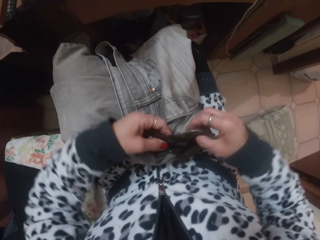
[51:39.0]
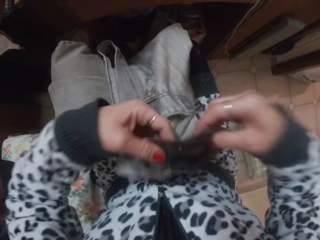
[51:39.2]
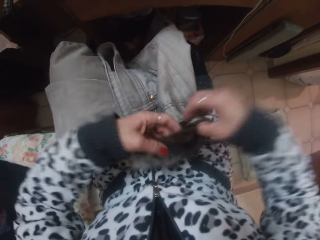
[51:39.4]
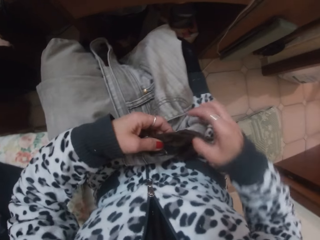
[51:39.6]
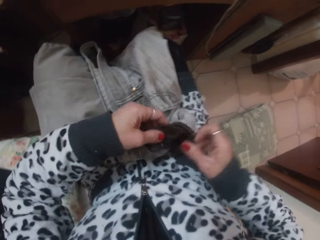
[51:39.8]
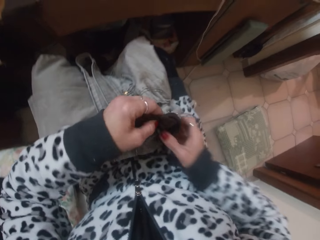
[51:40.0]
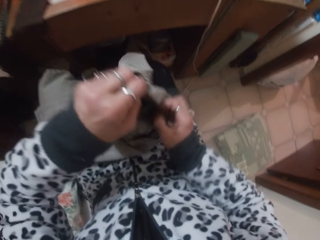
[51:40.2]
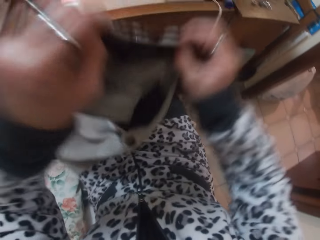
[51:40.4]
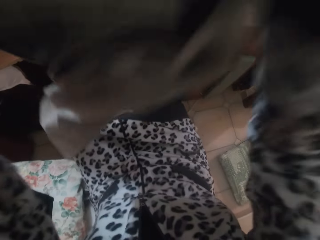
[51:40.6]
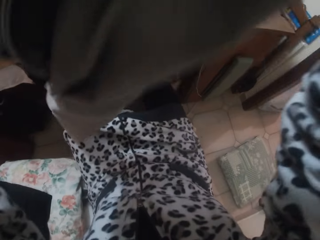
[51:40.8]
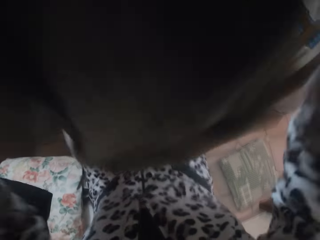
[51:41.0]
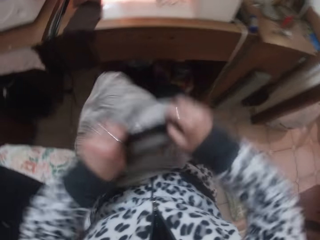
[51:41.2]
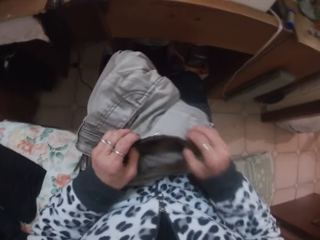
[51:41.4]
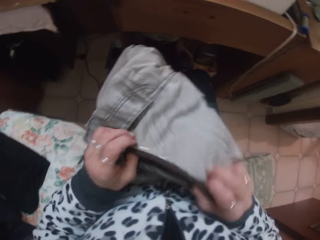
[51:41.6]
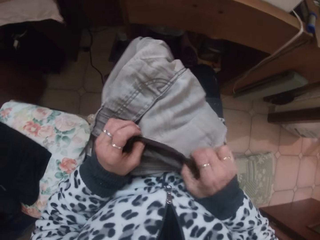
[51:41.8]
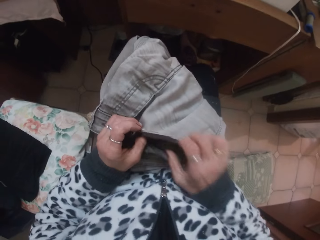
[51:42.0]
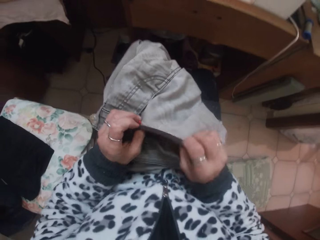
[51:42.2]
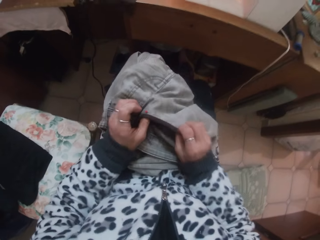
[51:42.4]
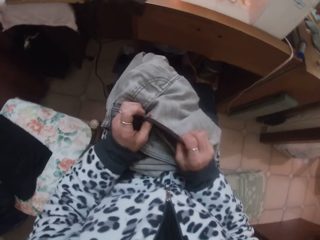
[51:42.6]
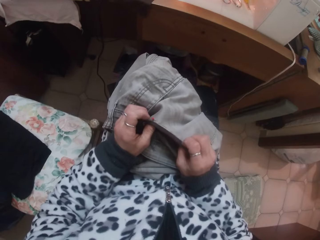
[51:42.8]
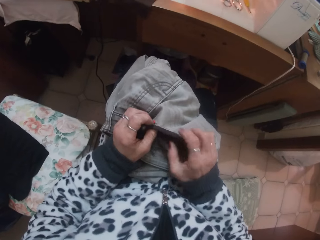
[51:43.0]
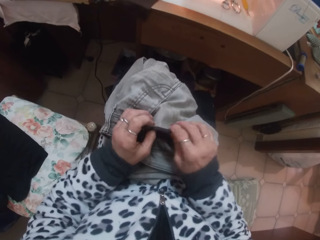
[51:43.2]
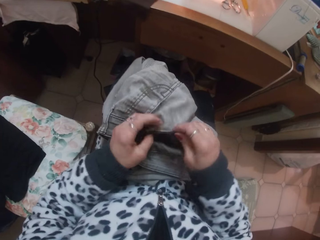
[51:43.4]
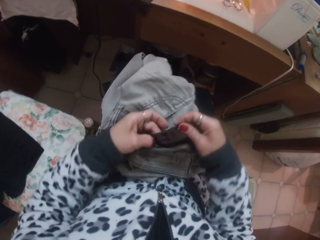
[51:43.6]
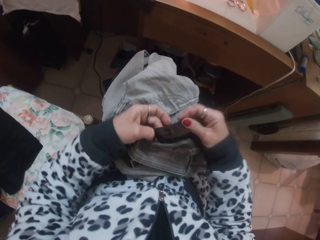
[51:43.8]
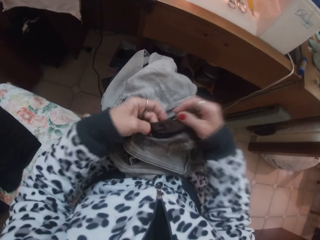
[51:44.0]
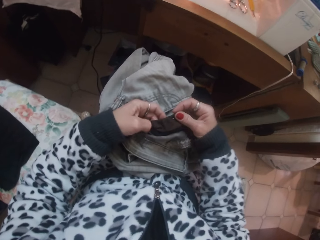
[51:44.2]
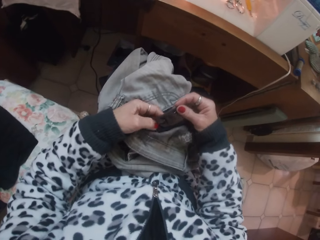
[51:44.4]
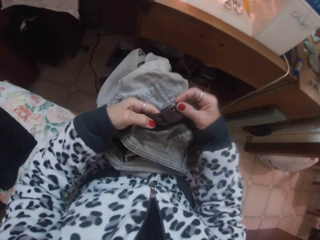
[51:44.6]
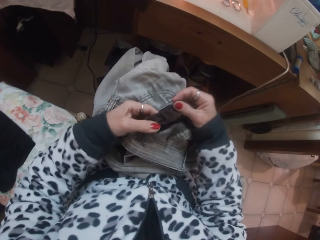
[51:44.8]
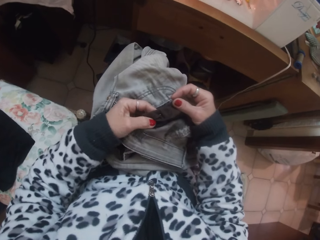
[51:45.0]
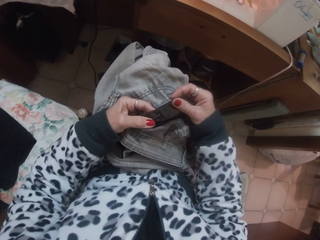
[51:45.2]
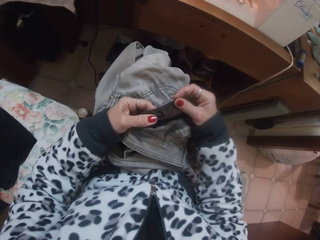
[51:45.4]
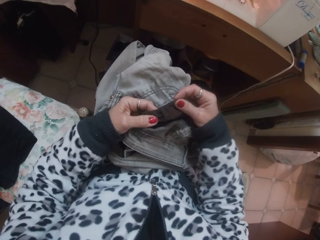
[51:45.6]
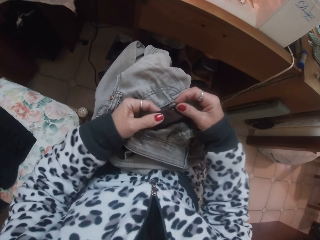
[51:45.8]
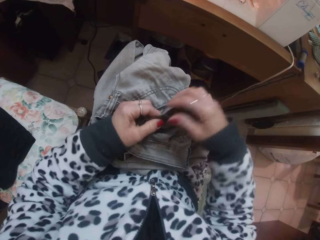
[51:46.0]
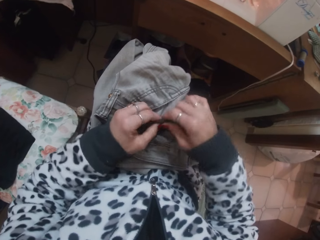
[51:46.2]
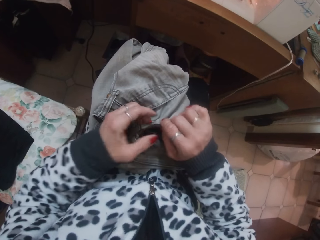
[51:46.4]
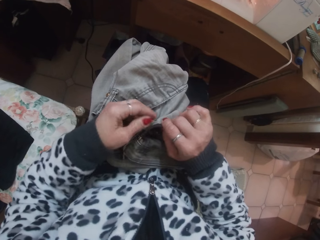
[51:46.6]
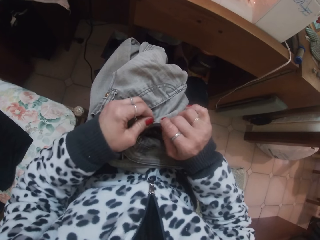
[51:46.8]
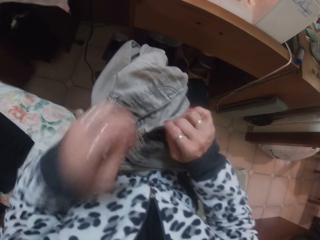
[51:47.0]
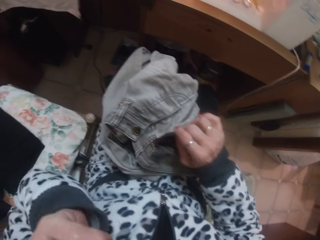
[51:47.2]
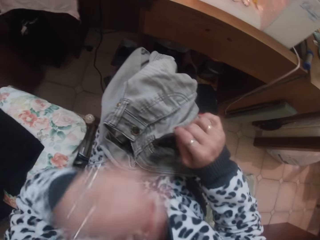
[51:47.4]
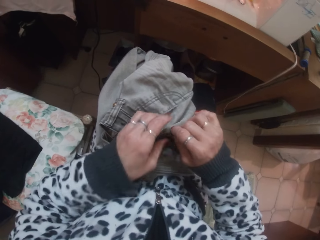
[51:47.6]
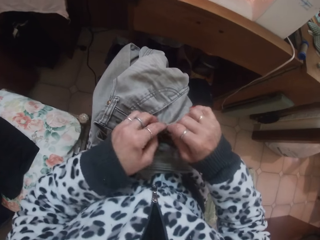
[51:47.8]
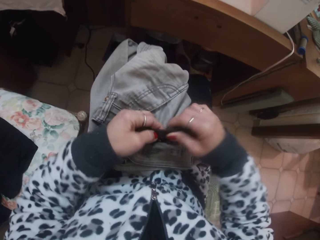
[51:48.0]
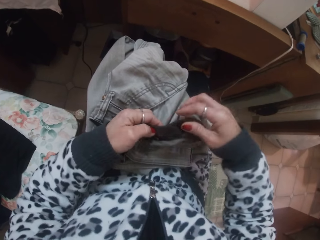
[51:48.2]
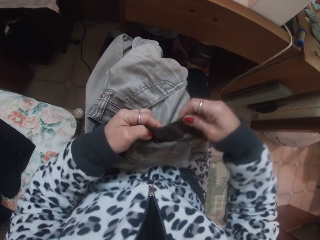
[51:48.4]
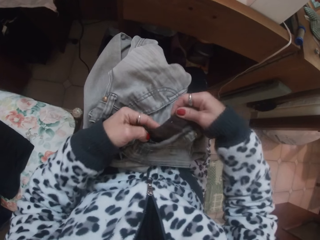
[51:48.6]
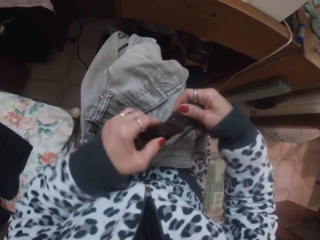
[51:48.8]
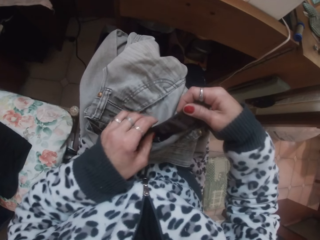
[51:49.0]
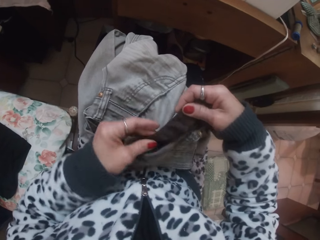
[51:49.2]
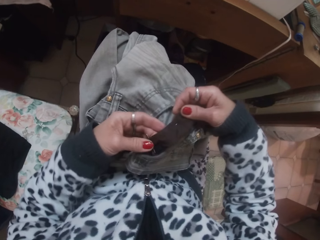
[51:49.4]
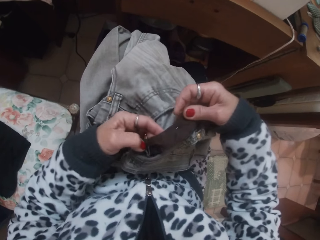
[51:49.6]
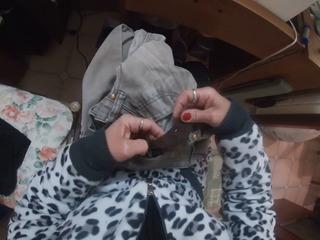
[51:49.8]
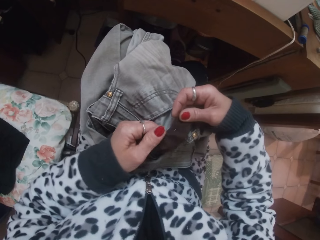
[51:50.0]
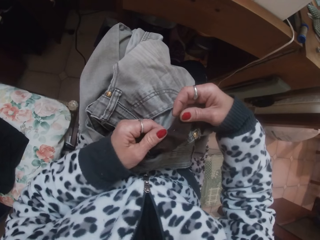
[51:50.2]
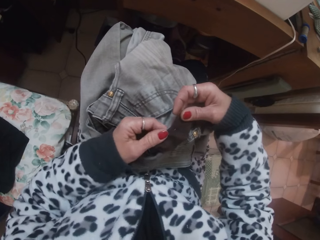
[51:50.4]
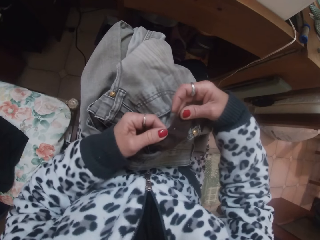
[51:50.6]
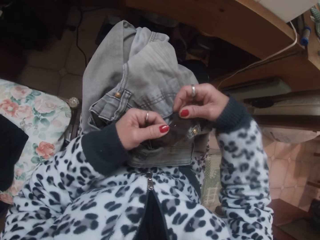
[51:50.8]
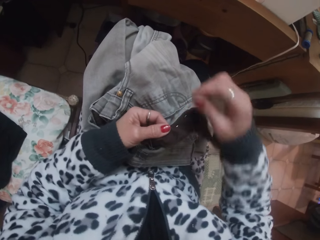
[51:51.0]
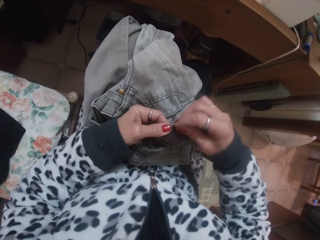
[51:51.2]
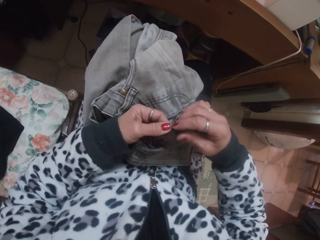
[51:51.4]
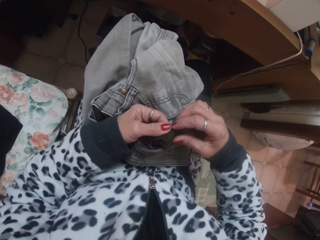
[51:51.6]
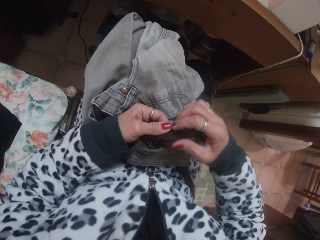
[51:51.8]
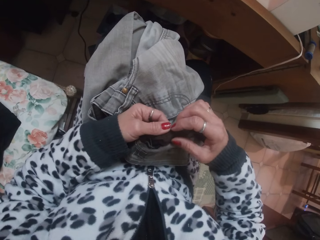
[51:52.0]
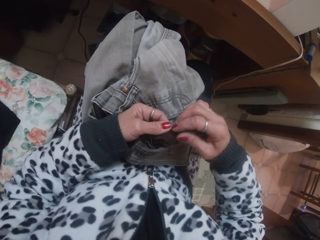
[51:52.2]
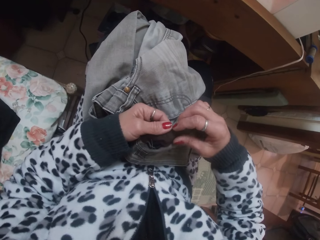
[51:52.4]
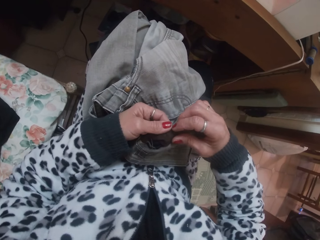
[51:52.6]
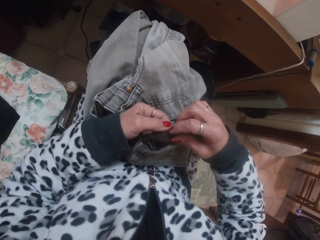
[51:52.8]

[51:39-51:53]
The camera wearer turns the trouser. She adjusts the cloth with both hands. She lifts the trouser and puts the trouser on the lap. She straightens the trouser. She pulls the needle or pin. She puts the pin in her mouth with her left hand. She moves the hand. She touches the trouser. She moves the trouser. She adjusts the cloth with both hands. She moves the piece of cloth.

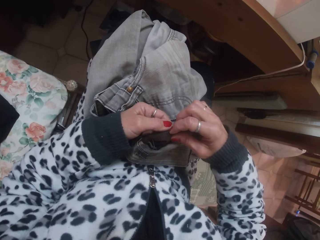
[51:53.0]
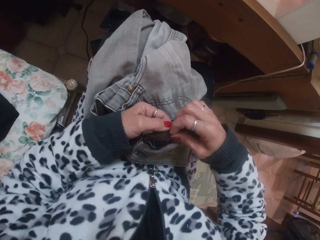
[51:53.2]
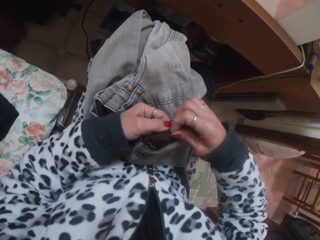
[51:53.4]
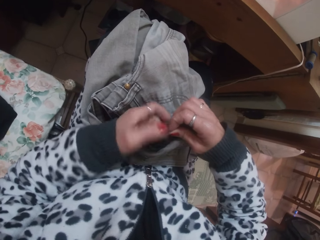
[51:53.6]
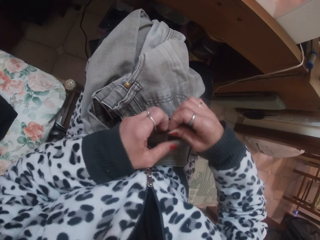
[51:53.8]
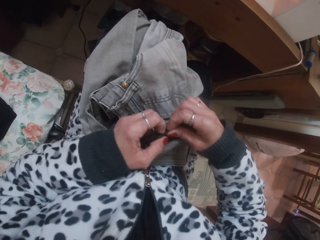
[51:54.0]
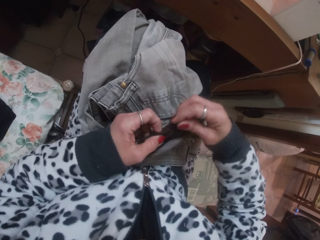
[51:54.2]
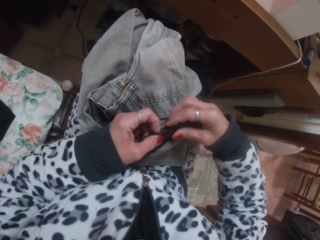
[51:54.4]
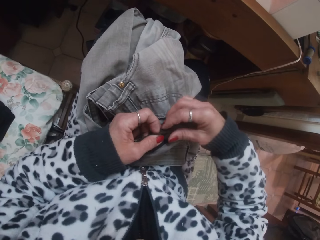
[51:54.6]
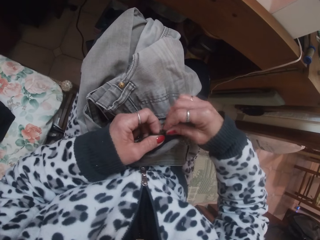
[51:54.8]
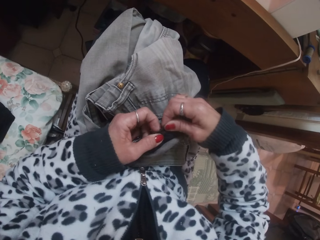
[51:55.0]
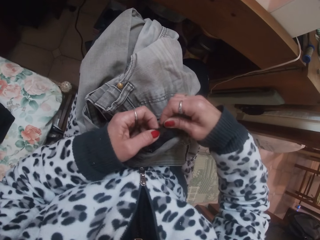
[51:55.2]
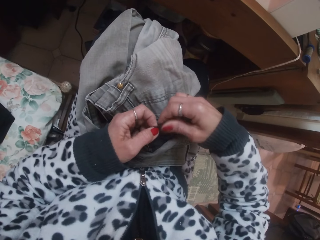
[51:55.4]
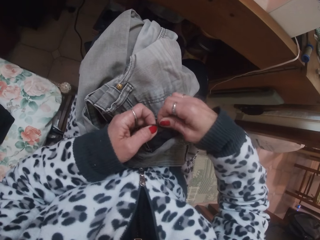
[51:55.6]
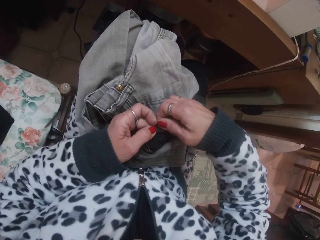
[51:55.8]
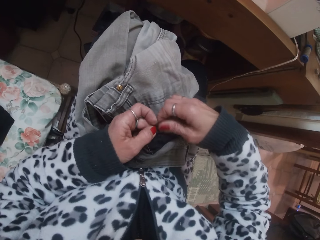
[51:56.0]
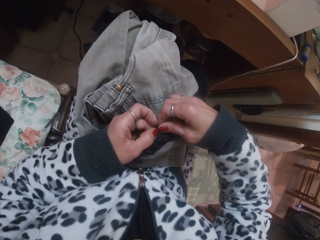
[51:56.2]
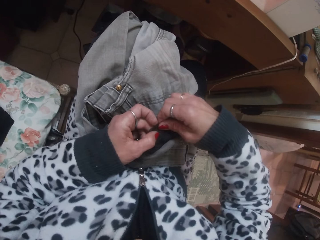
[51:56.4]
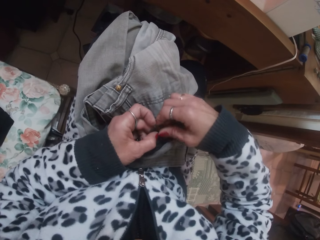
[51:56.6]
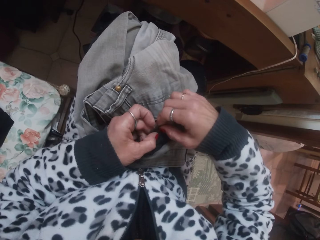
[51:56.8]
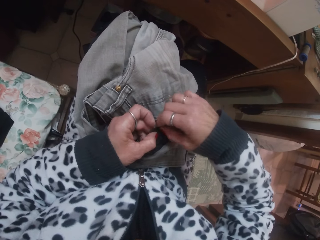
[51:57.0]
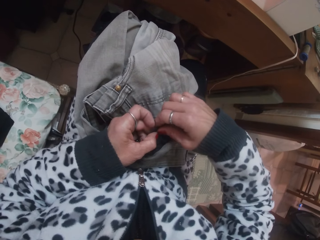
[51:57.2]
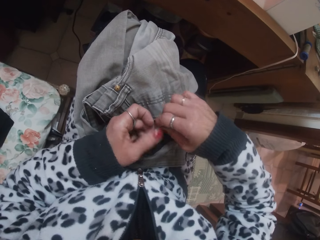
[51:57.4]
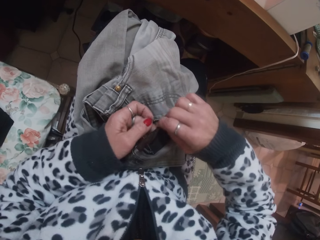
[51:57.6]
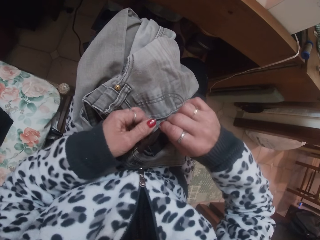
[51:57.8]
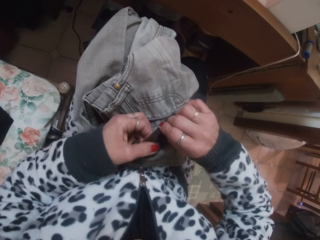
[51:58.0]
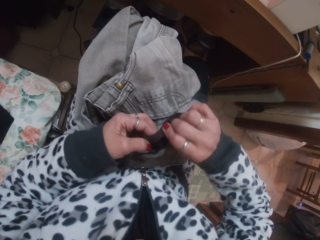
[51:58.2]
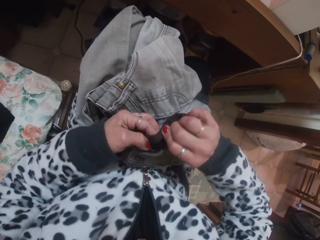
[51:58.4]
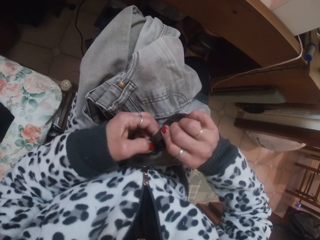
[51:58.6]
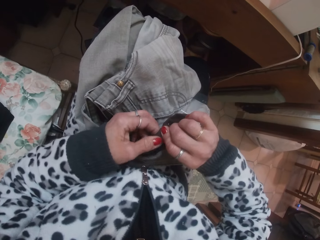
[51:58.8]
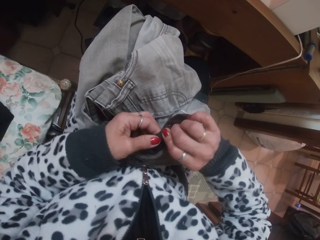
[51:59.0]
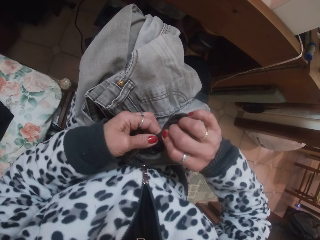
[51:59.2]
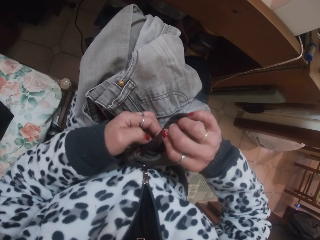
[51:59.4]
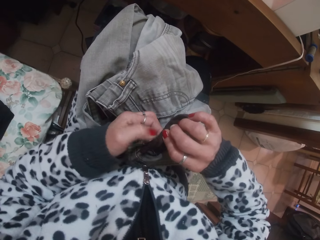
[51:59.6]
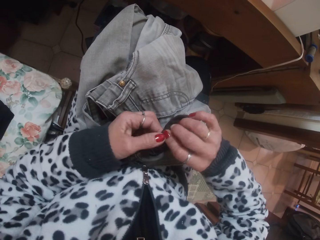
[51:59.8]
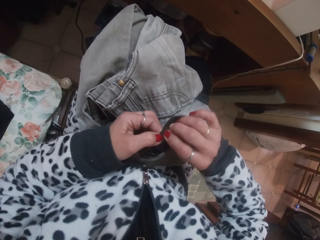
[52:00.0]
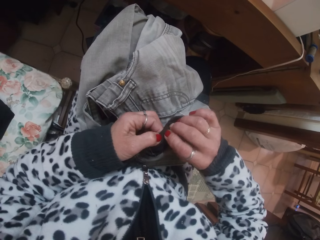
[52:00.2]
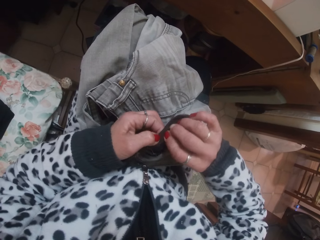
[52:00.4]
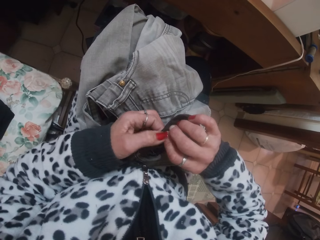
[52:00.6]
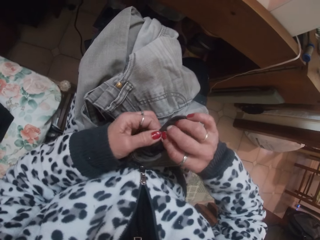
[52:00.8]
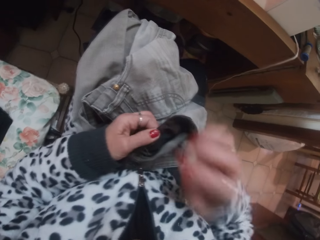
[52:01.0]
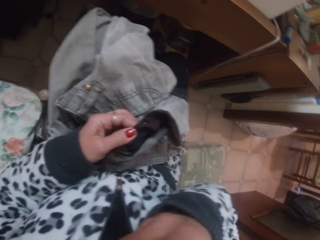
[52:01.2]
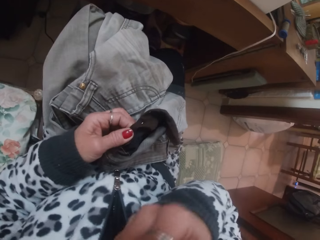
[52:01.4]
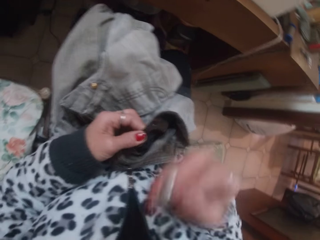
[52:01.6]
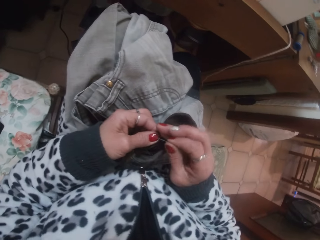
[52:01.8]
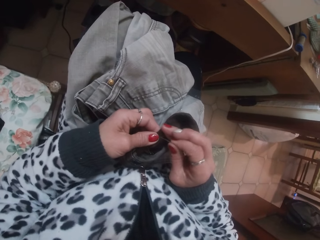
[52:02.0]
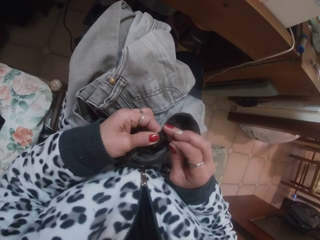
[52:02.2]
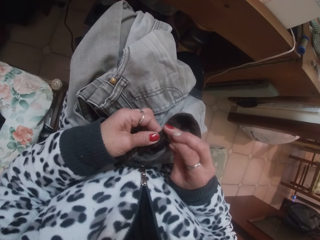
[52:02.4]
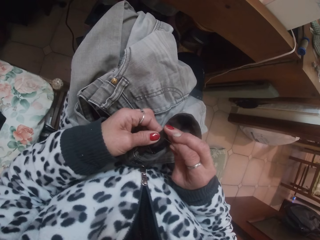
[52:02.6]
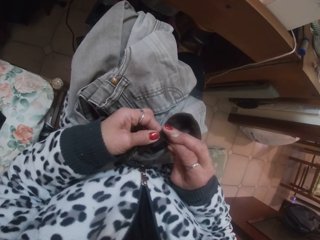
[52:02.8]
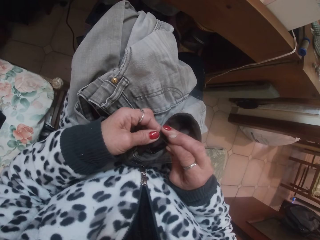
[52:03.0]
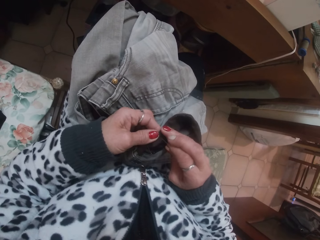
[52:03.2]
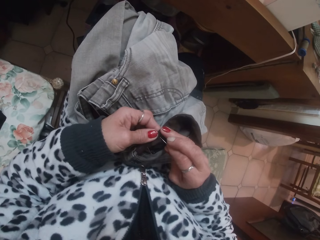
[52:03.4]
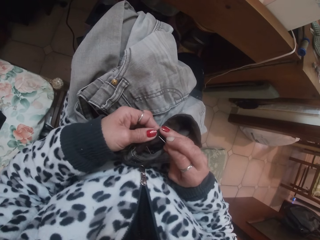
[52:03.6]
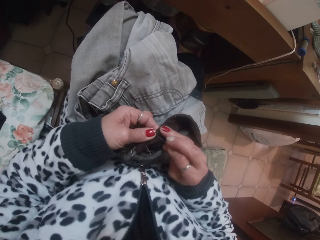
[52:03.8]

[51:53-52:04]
The camera wearer folds the piece of cloth. She looks at the piece of cloth. She takes the needle. She removes a pin from her mouth with her right hand. She puts the pin on the cloth with her right hand.
